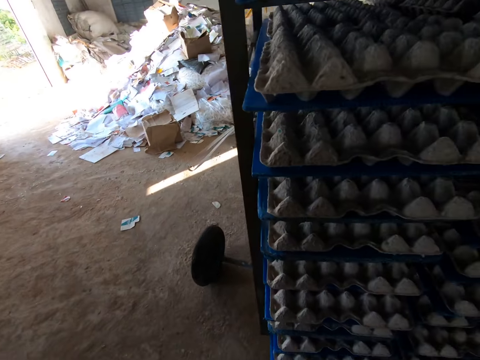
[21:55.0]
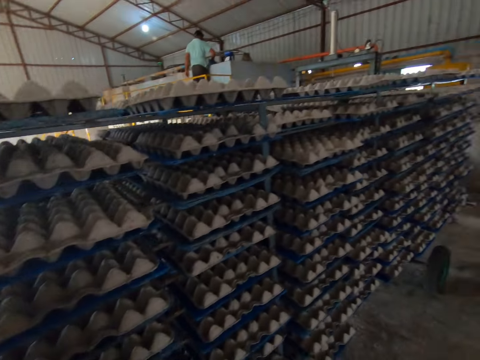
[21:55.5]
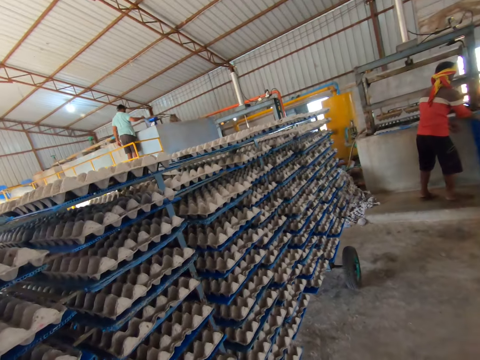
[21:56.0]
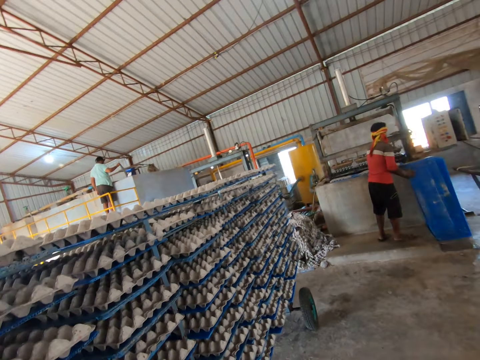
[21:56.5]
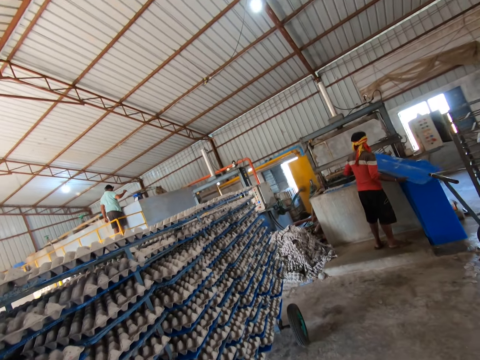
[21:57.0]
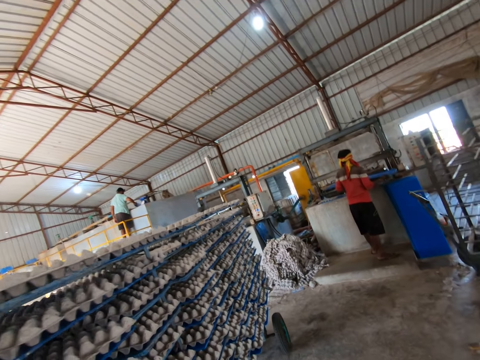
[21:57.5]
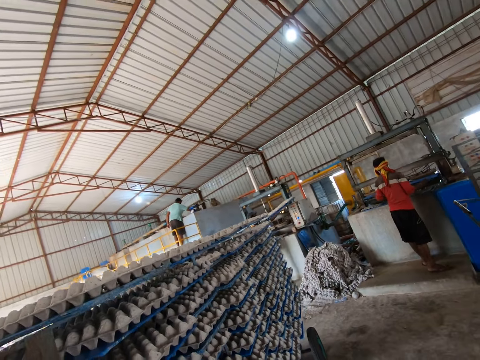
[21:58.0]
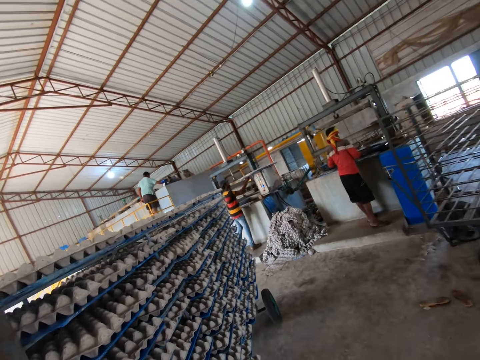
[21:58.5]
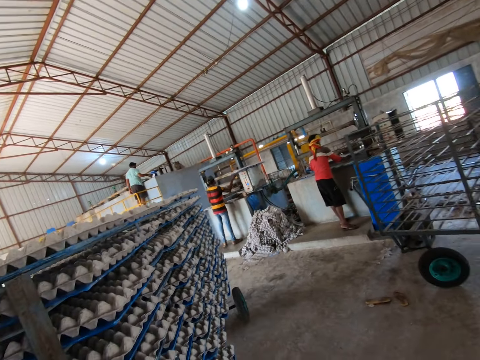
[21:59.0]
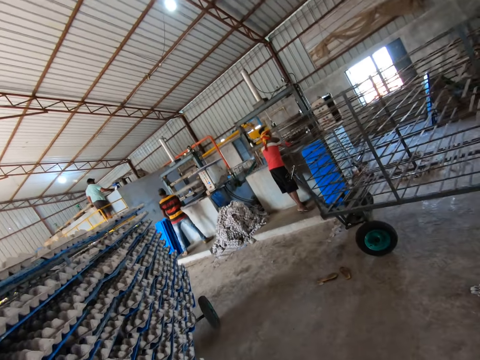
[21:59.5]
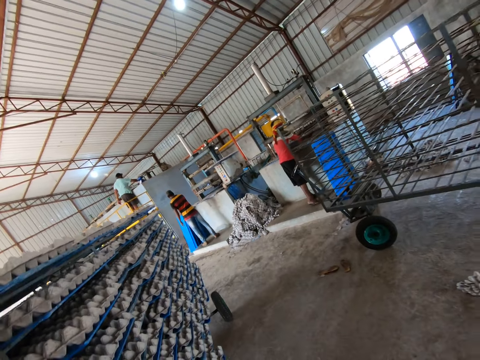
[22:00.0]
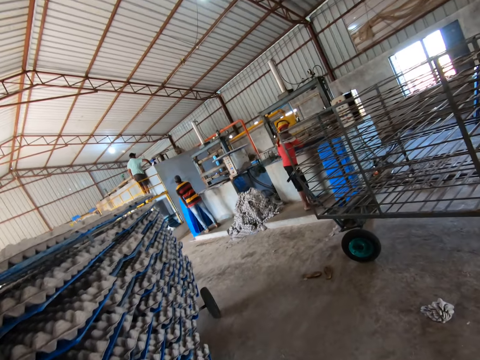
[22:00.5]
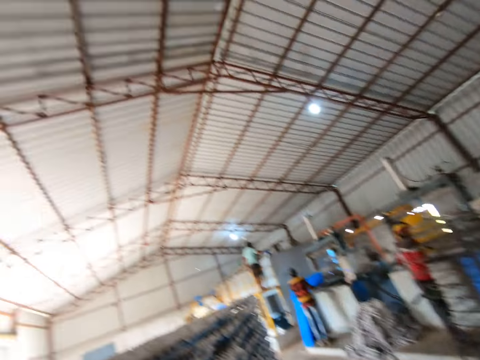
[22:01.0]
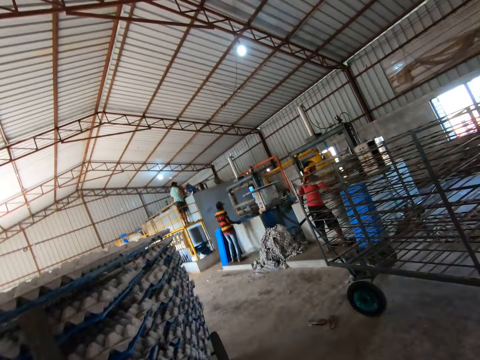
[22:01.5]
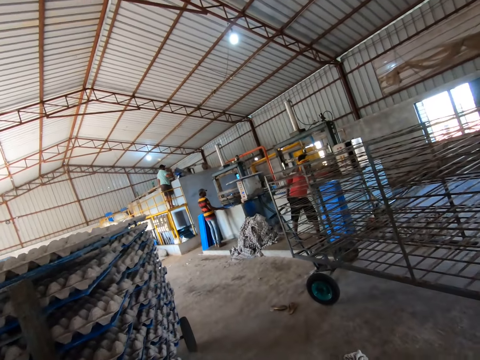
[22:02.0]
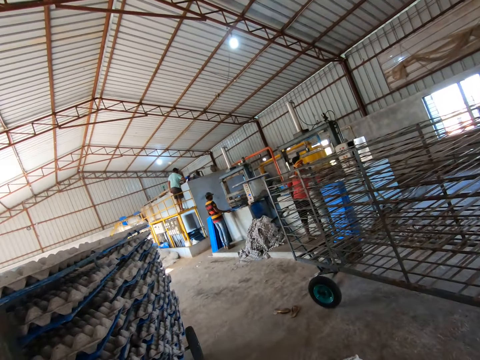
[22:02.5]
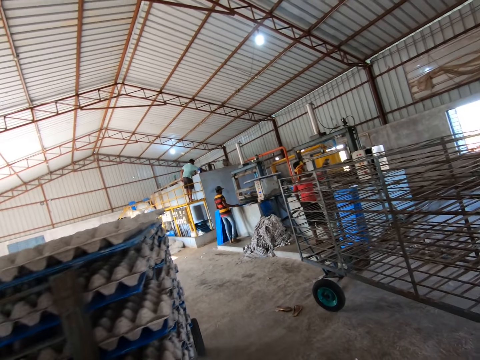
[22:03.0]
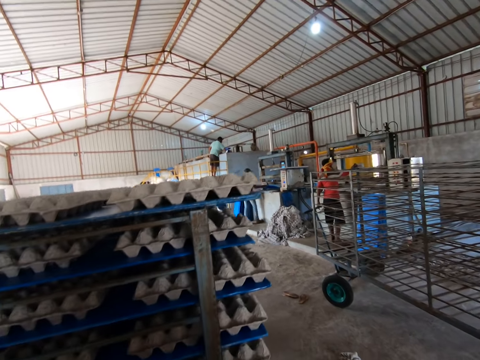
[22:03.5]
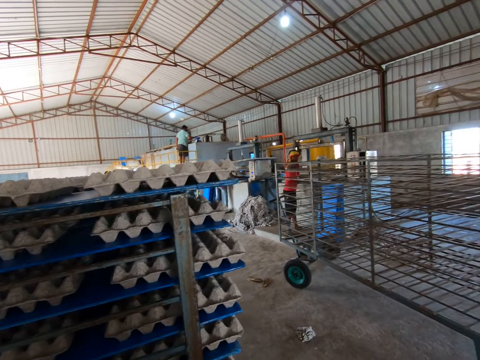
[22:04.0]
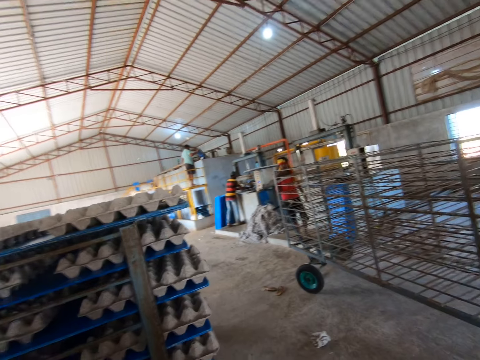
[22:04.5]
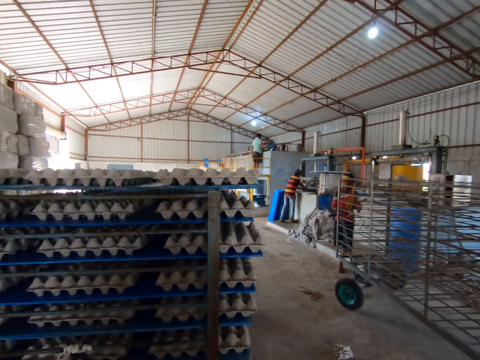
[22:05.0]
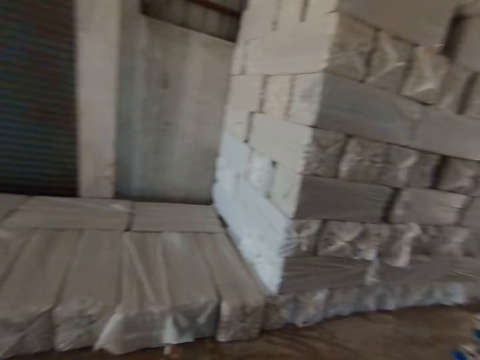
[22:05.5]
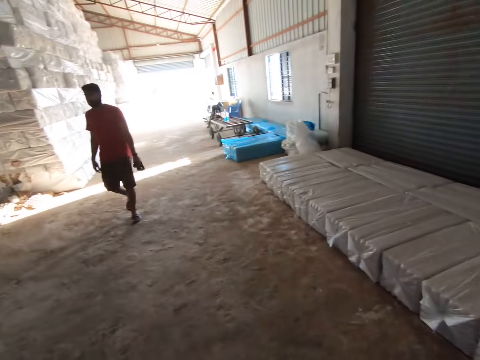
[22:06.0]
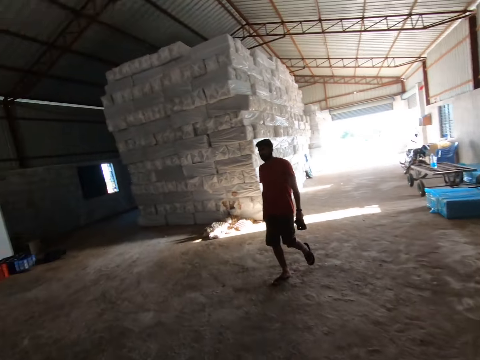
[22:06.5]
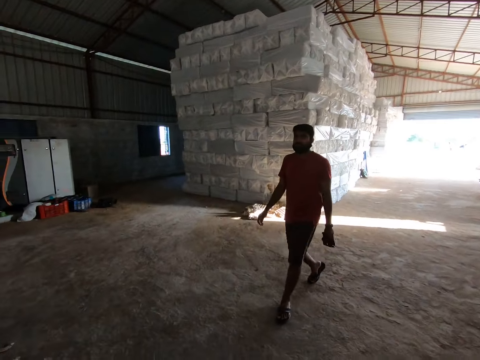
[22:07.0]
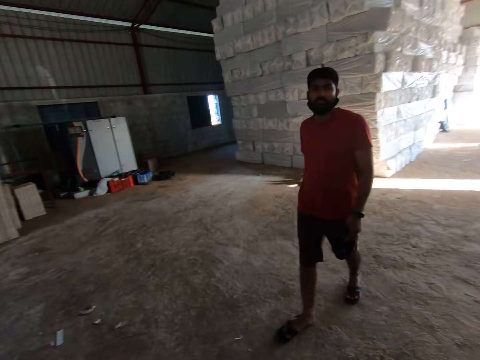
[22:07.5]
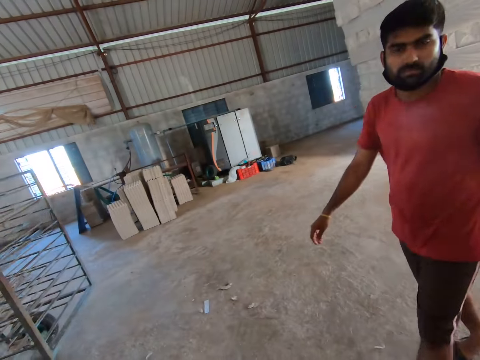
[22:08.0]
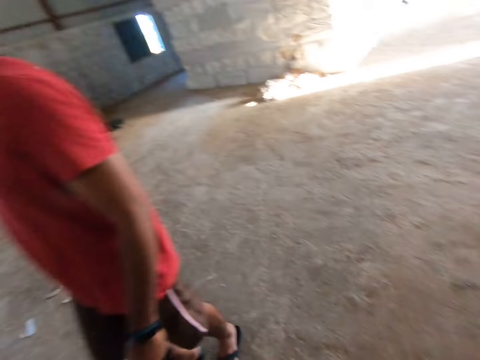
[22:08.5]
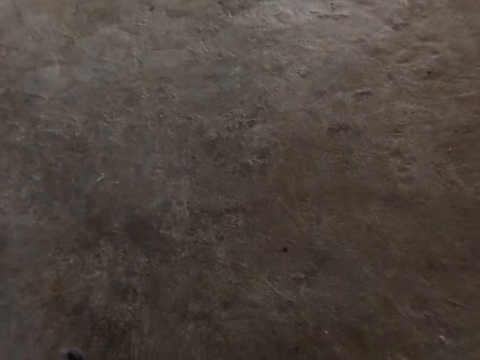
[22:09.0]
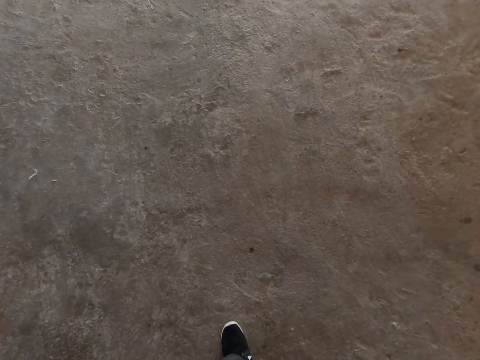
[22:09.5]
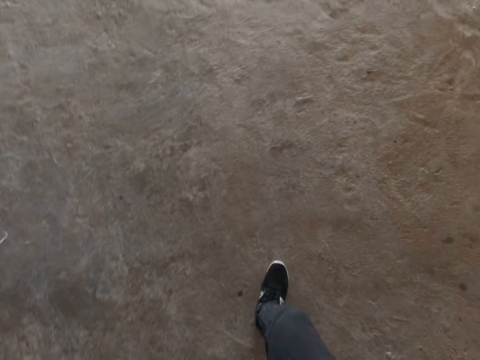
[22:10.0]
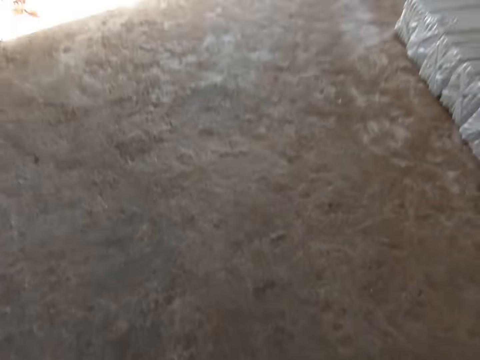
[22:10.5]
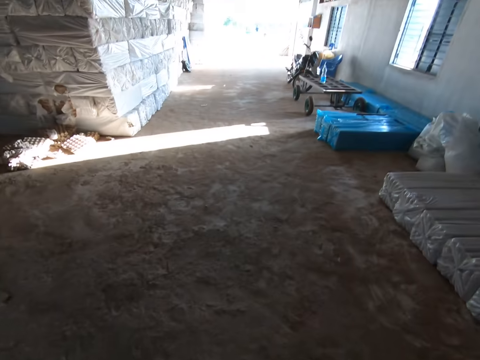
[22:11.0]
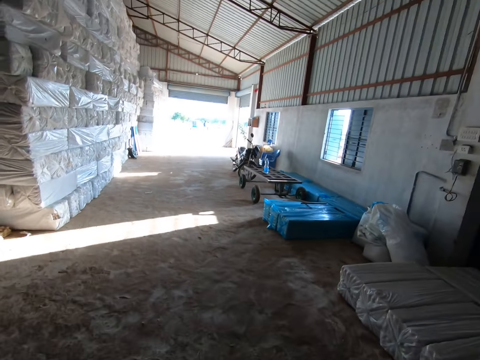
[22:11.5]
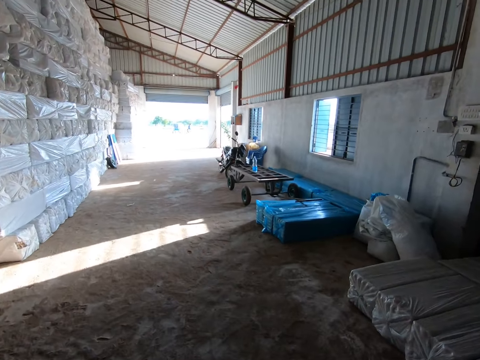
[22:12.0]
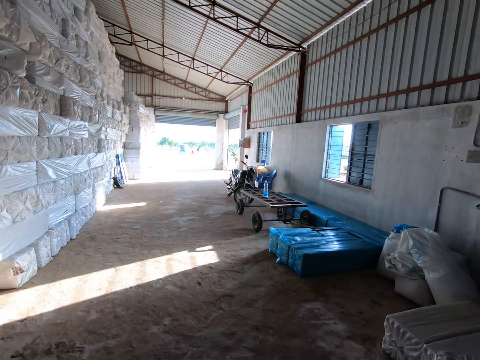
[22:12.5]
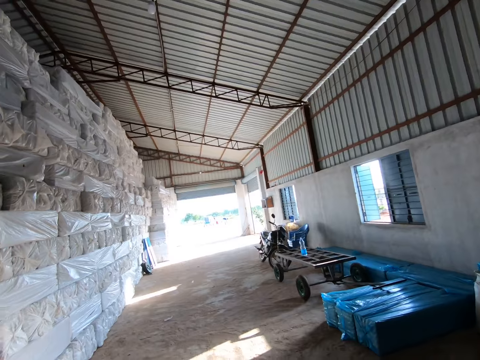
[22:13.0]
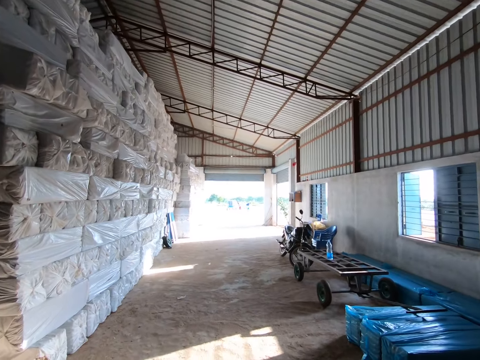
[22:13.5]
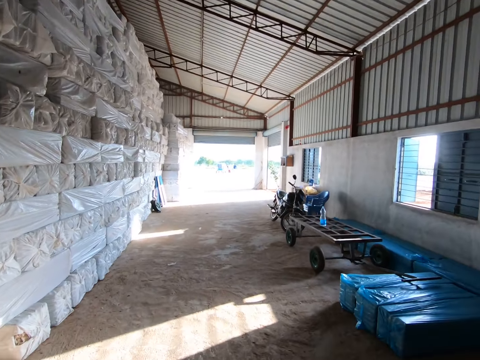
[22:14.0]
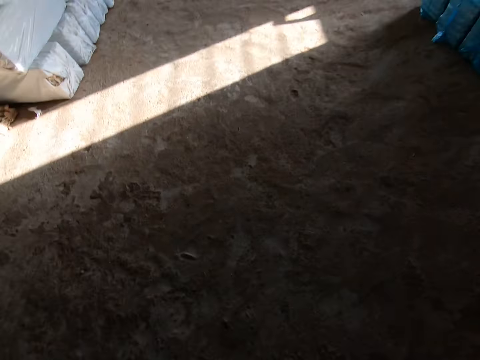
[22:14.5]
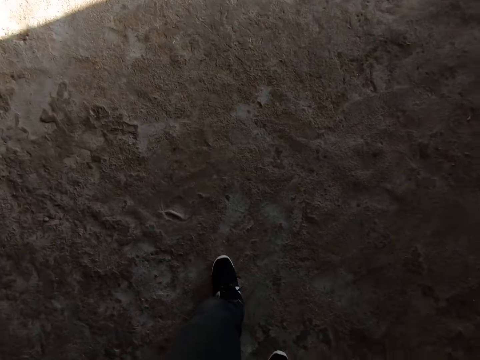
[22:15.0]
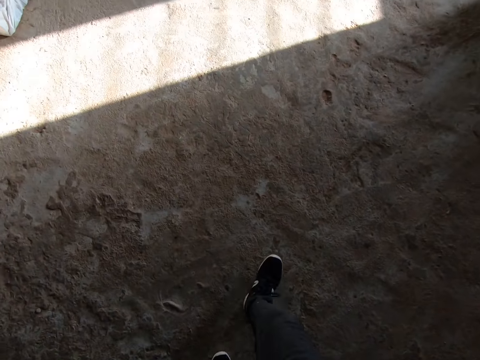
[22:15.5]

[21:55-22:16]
The camera wearer pulls the trolley. They talk. The man picks the tray from the floor with both hands. The camera wearer turns around. They interact with another man. They talk. They pull the trolley.

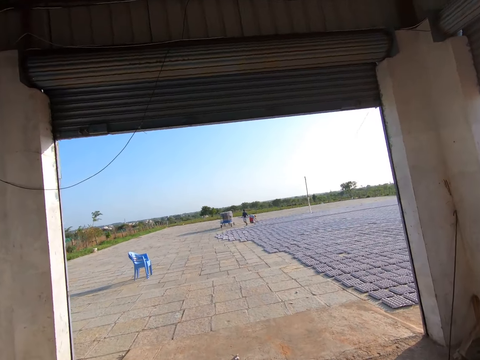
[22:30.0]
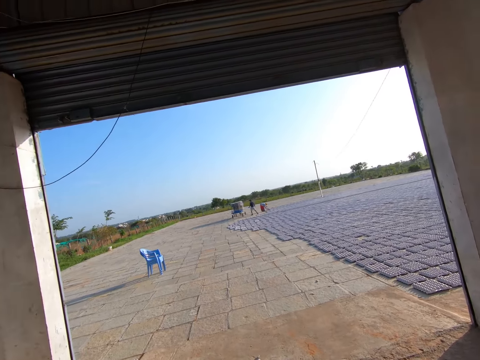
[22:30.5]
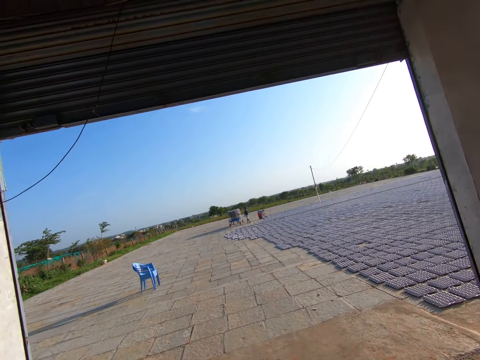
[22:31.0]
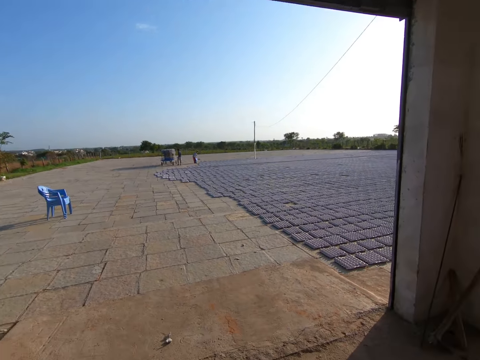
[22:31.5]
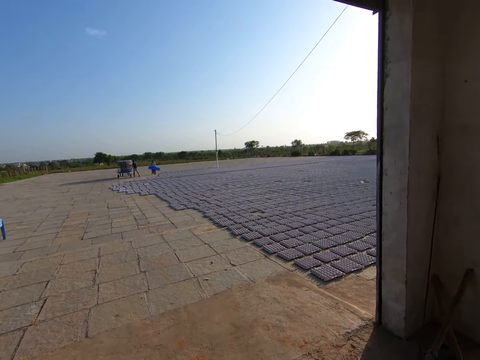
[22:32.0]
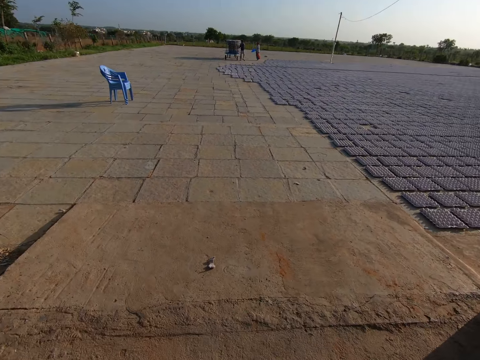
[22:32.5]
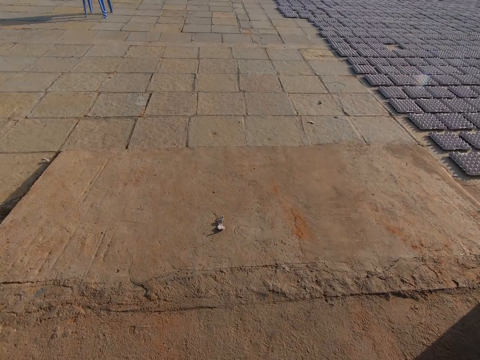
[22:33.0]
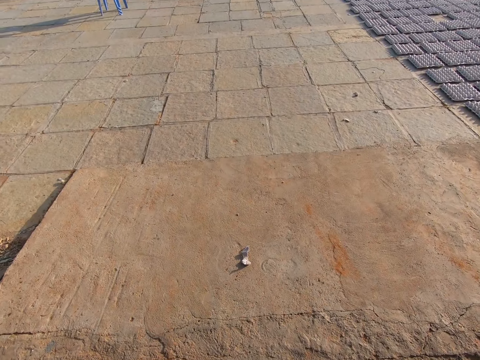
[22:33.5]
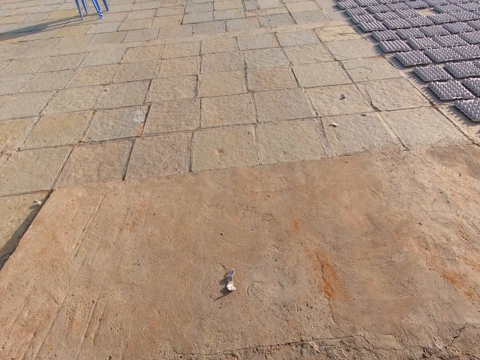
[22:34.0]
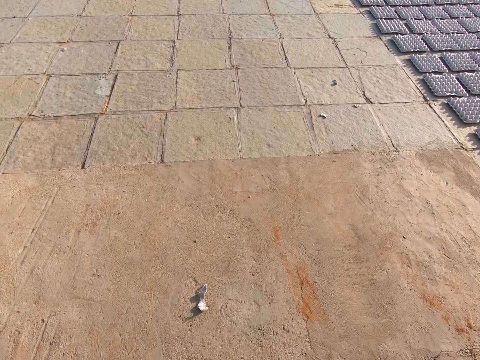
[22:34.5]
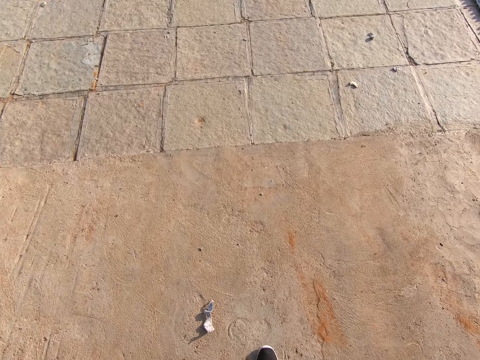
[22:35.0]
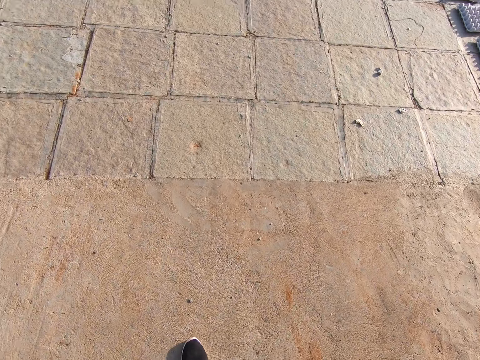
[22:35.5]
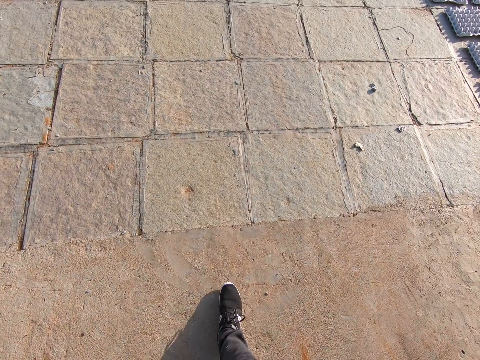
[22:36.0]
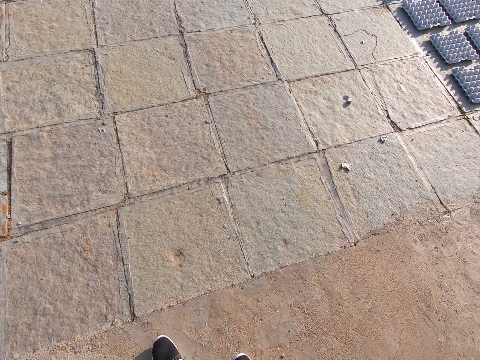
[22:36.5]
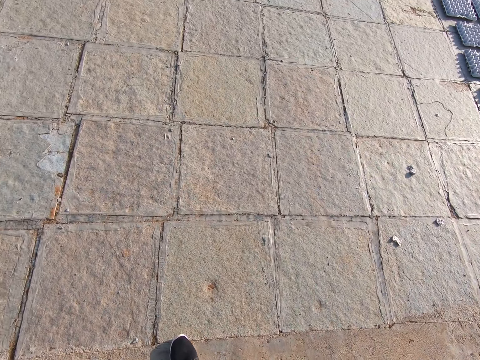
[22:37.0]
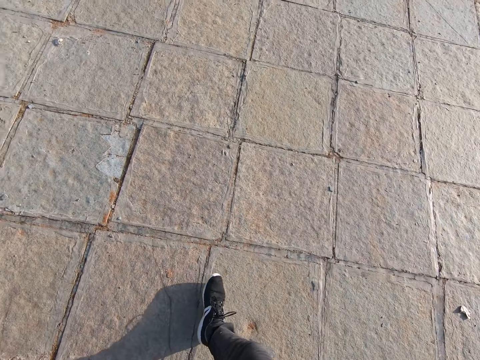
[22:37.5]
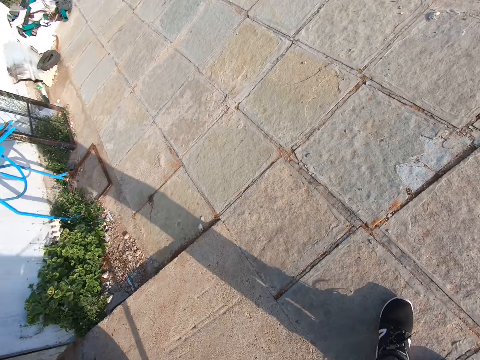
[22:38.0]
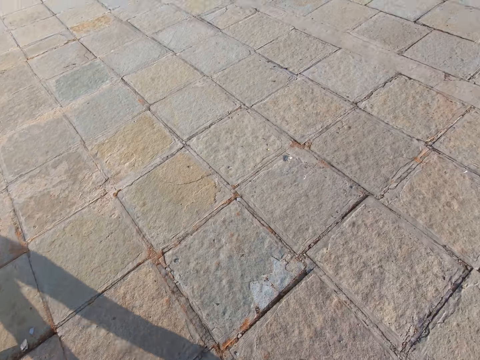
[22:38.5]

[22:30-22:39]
The camera wearer moves out of the factory. They walk out of the warehouse.
